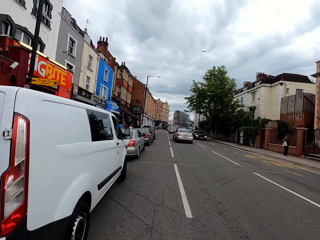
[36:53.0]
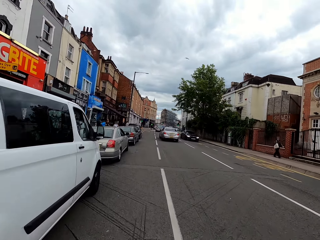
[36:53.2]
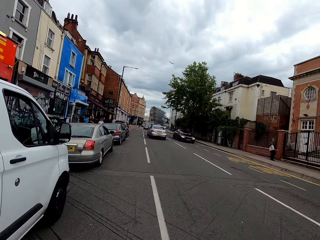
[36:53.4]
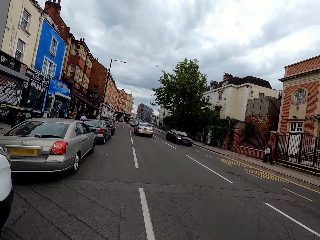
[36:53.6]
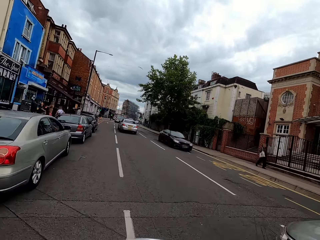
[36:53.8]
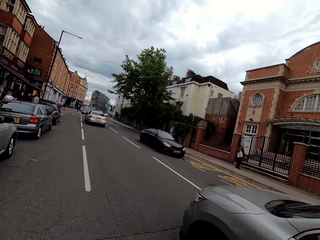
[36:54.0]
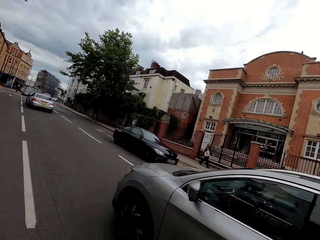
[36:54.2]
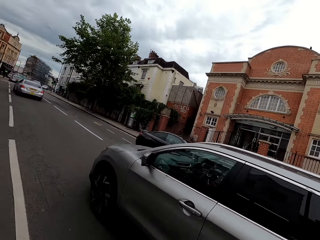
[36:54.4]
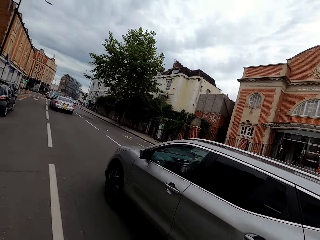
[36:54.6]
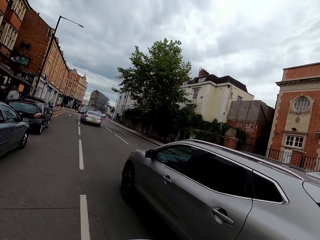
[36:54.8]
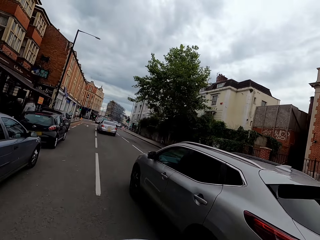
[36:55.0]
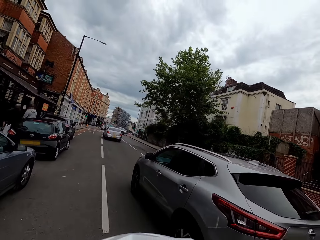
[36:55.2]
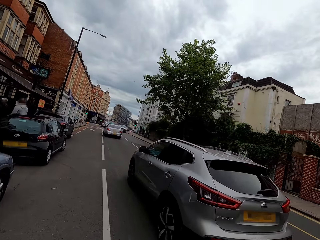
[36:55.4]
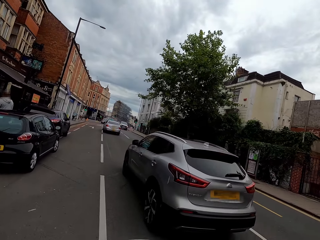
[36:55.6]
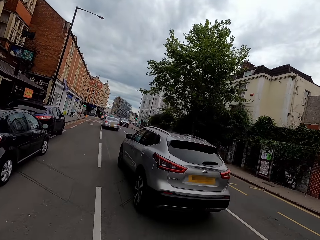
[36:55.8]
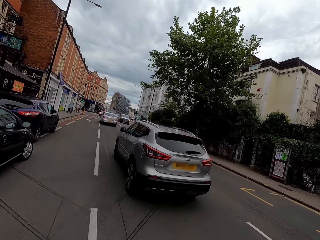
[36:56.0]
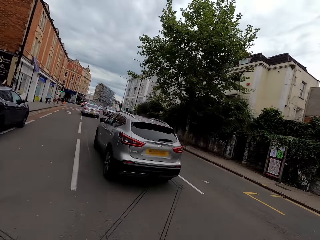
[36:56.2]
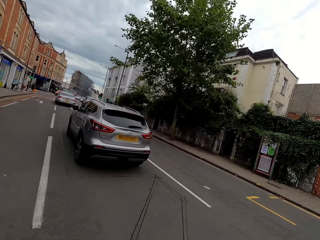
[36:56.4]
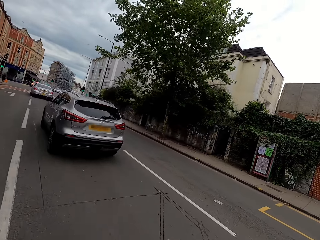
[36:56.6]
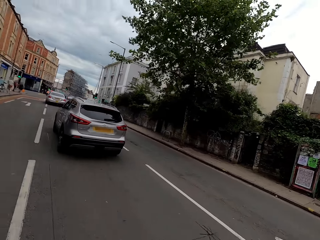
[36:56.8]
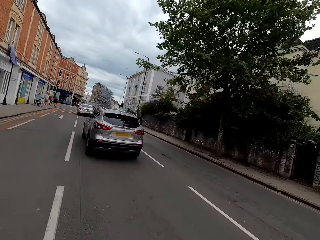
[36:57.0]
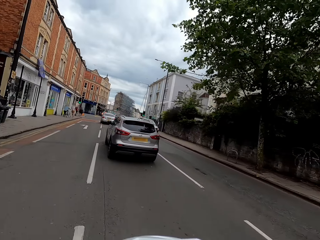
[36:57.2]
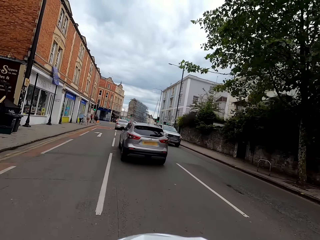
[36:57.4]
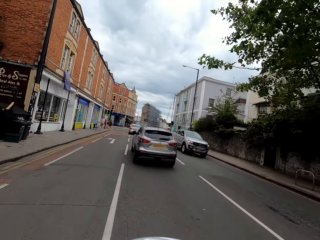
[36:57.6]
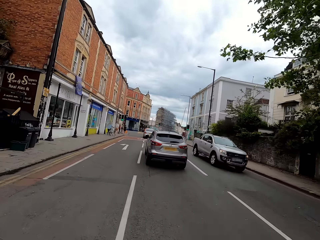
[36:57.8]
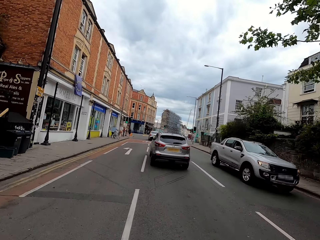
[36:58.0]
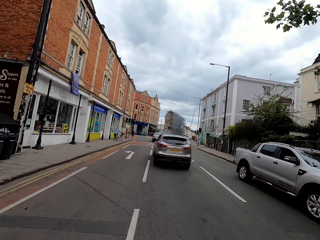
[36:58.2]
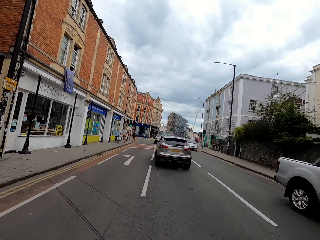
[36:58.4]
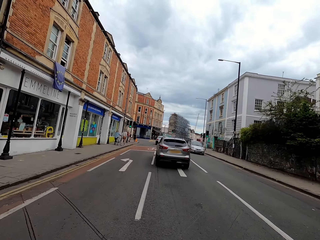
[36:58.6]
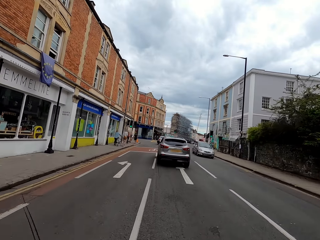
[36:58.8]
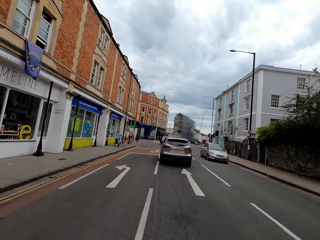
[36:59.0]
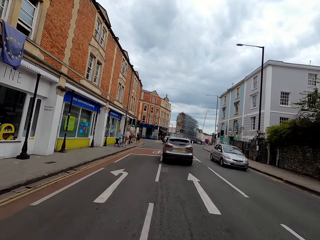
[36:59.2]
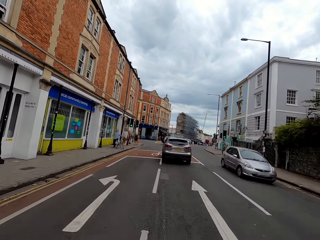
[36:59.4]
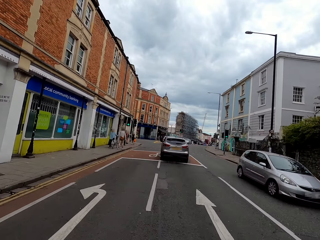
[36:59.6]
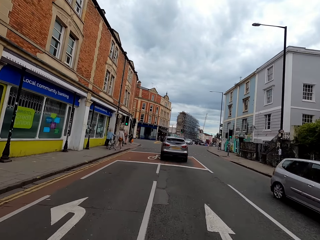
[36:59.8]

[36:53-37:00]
The camera wearer rides a bike on the road. They look at the passing car.

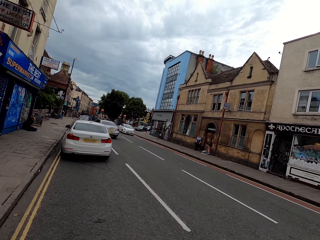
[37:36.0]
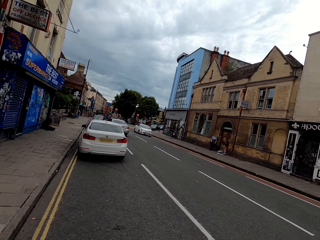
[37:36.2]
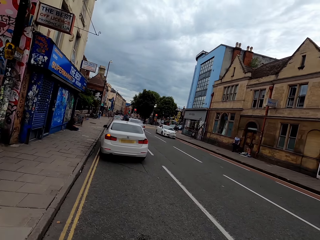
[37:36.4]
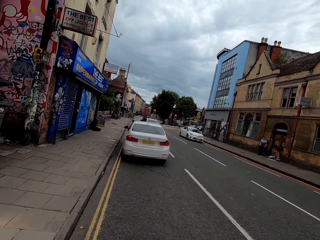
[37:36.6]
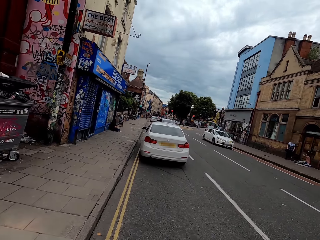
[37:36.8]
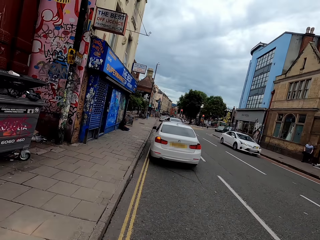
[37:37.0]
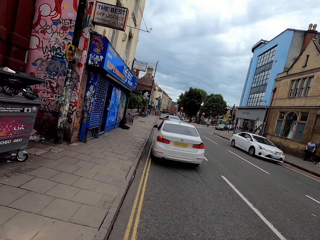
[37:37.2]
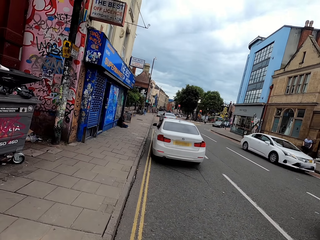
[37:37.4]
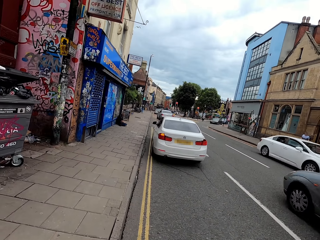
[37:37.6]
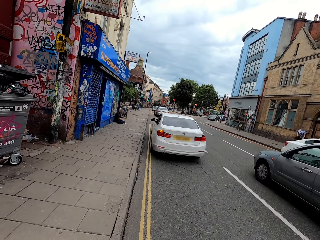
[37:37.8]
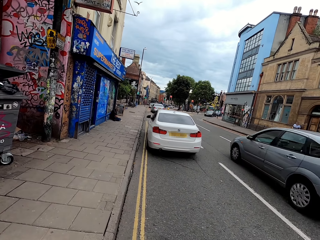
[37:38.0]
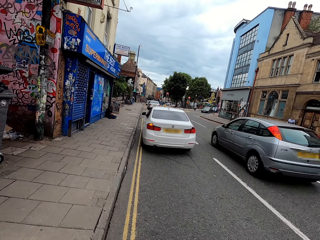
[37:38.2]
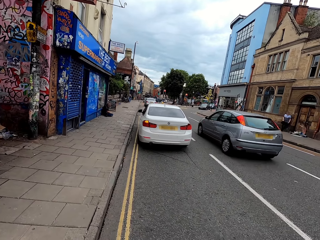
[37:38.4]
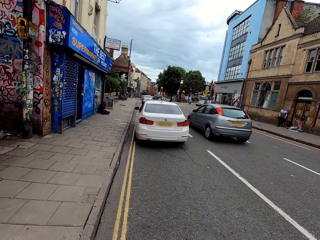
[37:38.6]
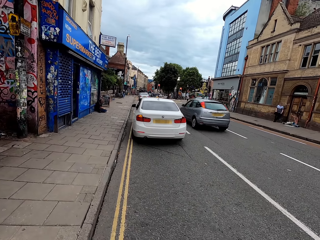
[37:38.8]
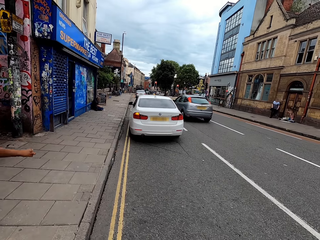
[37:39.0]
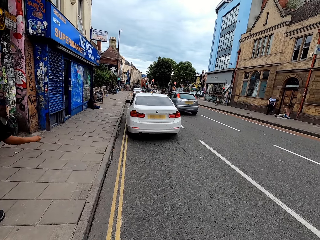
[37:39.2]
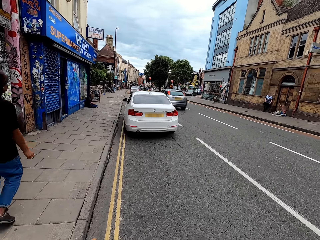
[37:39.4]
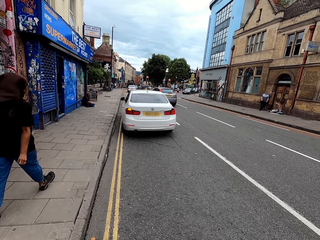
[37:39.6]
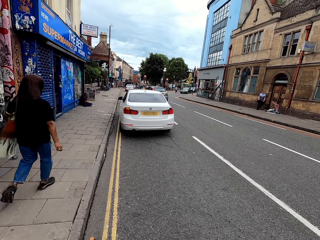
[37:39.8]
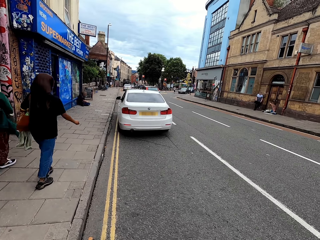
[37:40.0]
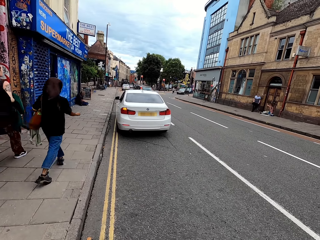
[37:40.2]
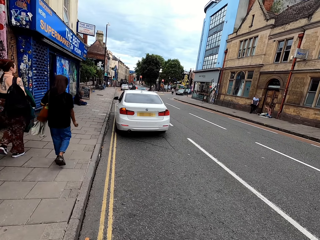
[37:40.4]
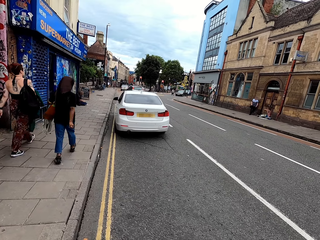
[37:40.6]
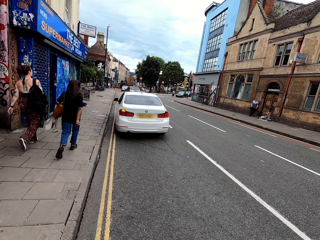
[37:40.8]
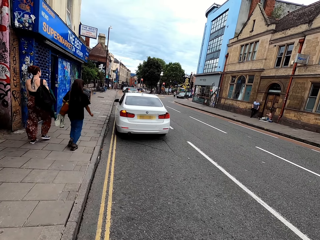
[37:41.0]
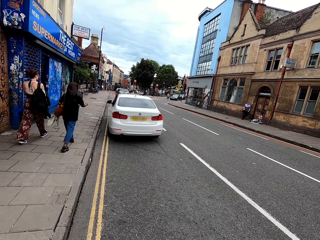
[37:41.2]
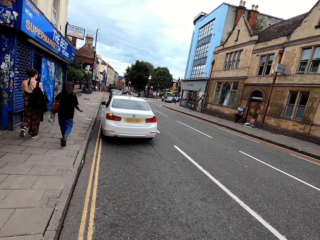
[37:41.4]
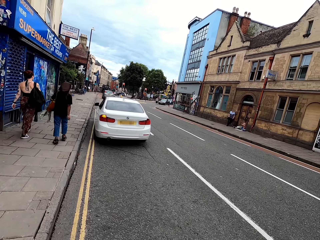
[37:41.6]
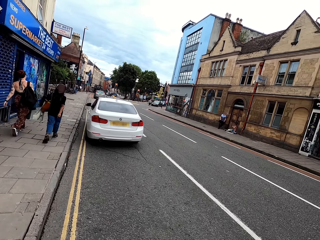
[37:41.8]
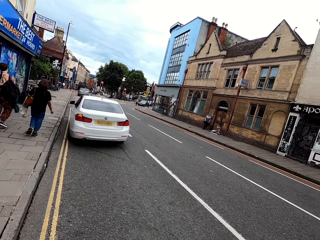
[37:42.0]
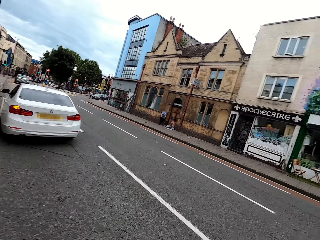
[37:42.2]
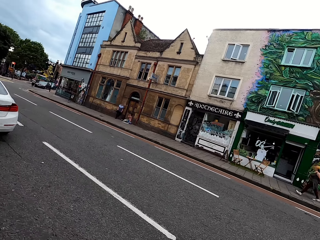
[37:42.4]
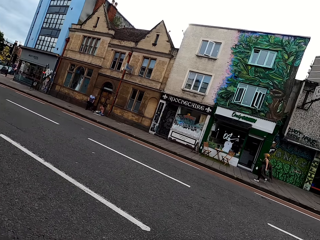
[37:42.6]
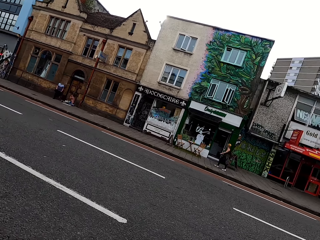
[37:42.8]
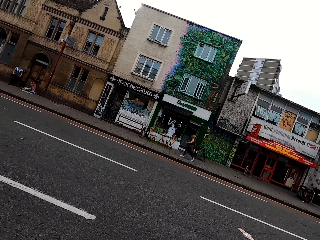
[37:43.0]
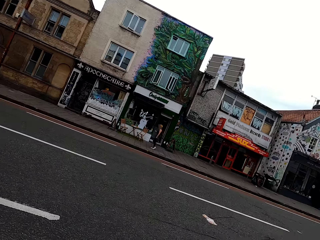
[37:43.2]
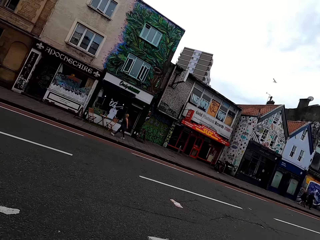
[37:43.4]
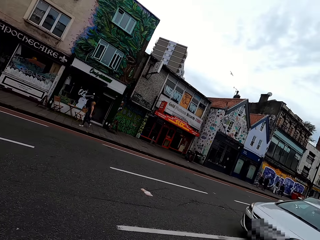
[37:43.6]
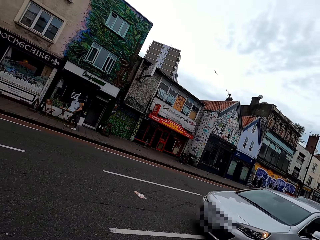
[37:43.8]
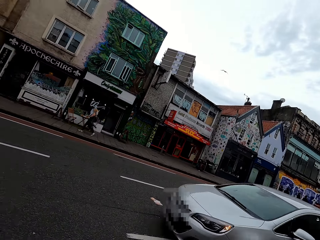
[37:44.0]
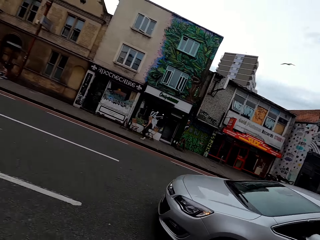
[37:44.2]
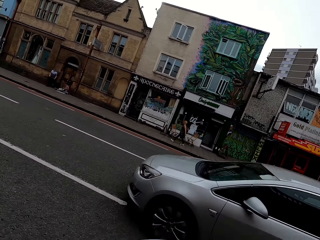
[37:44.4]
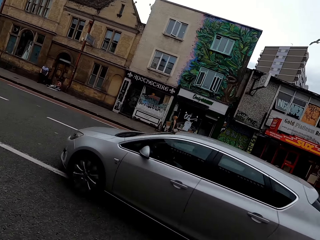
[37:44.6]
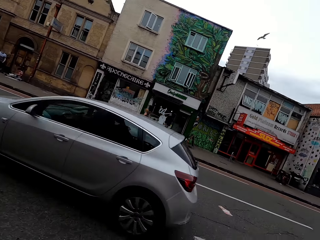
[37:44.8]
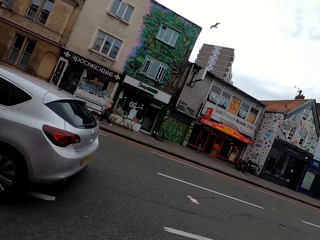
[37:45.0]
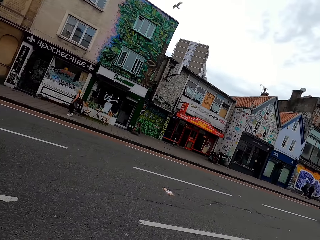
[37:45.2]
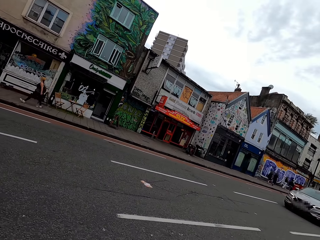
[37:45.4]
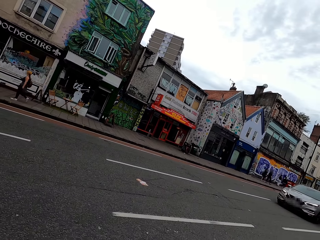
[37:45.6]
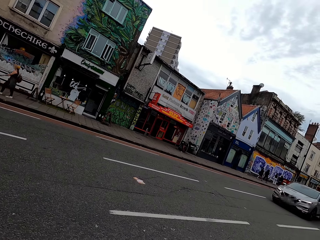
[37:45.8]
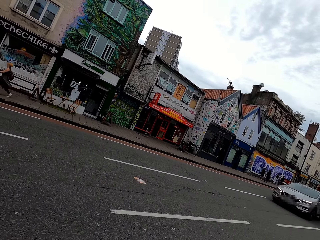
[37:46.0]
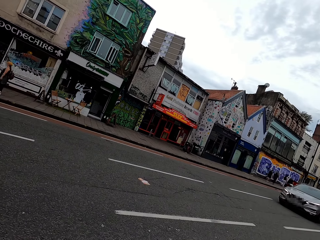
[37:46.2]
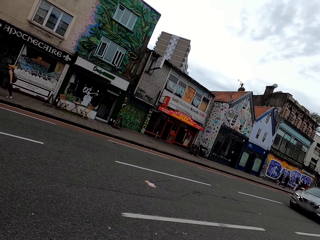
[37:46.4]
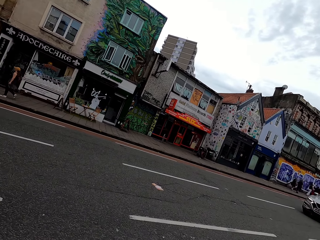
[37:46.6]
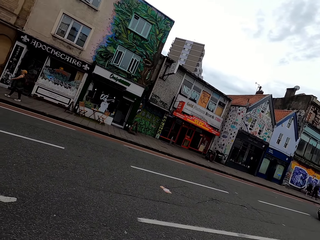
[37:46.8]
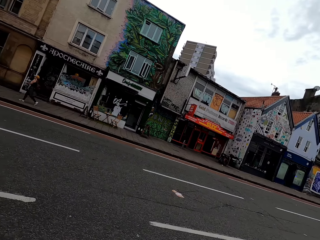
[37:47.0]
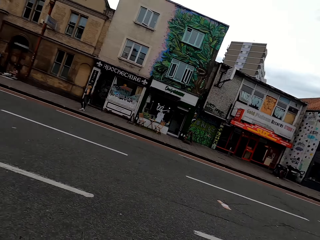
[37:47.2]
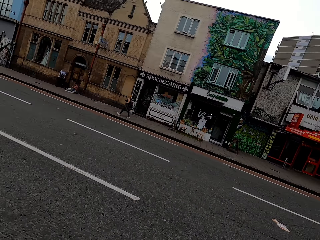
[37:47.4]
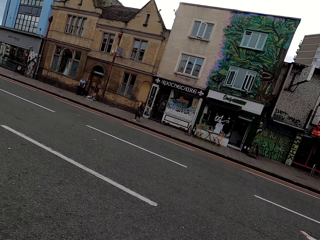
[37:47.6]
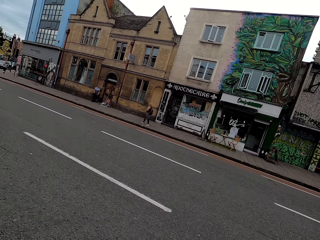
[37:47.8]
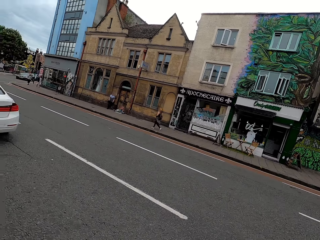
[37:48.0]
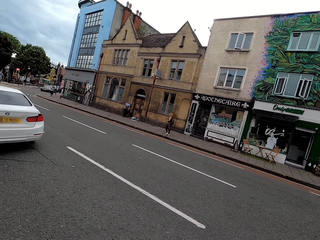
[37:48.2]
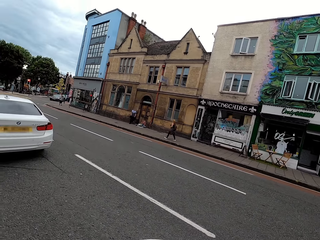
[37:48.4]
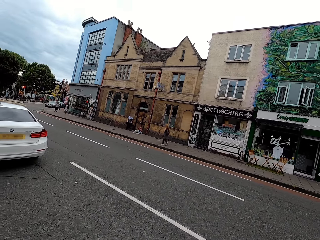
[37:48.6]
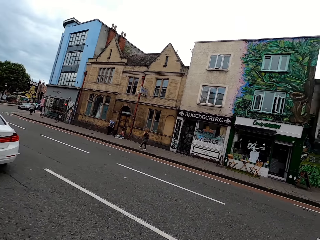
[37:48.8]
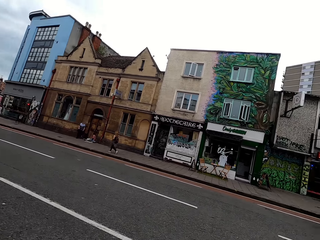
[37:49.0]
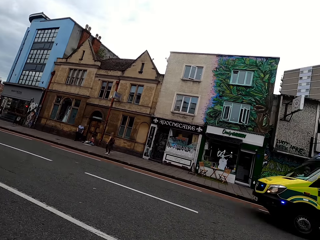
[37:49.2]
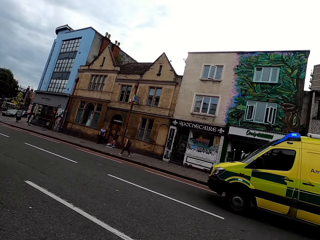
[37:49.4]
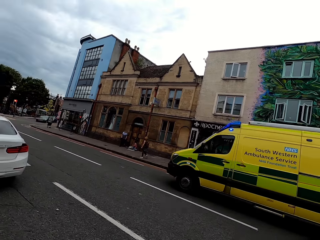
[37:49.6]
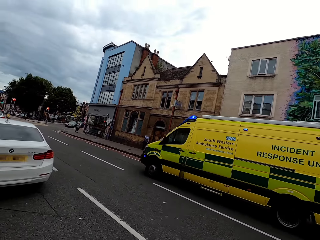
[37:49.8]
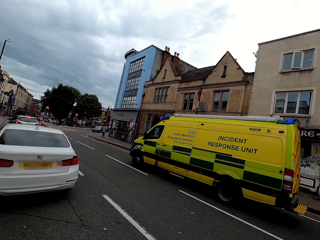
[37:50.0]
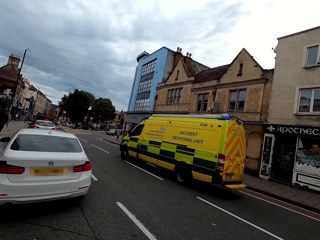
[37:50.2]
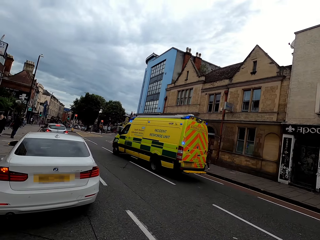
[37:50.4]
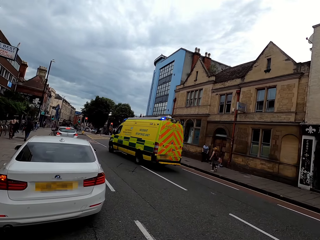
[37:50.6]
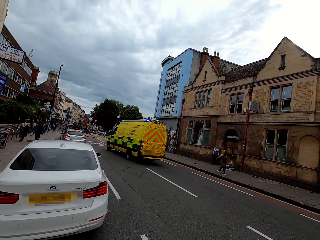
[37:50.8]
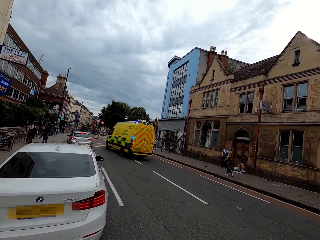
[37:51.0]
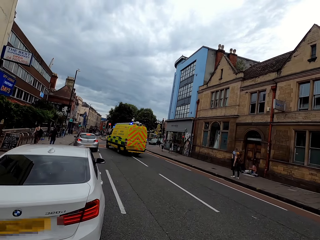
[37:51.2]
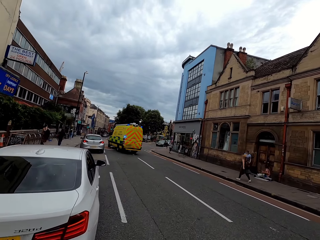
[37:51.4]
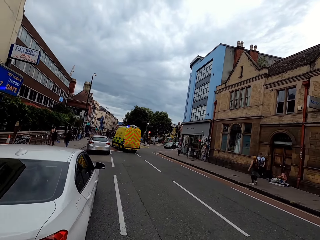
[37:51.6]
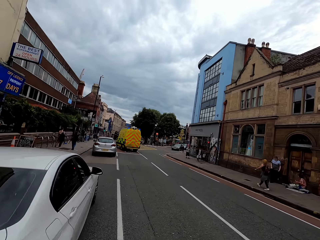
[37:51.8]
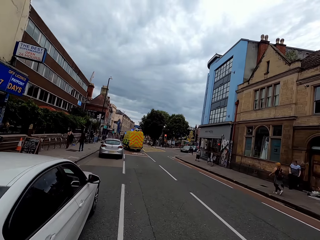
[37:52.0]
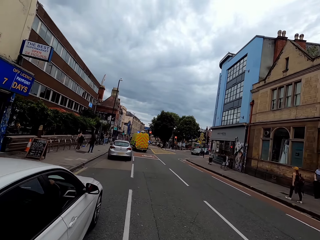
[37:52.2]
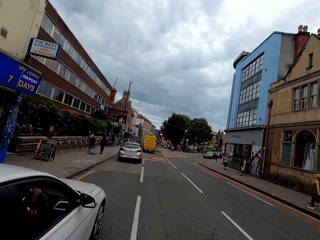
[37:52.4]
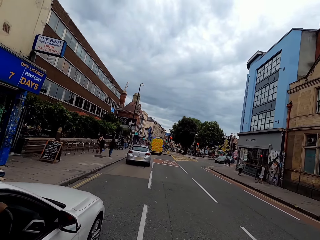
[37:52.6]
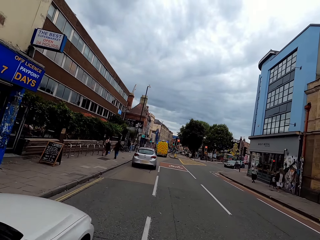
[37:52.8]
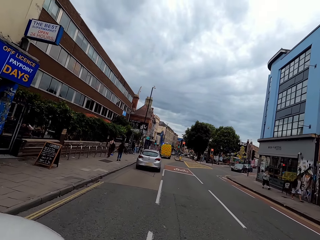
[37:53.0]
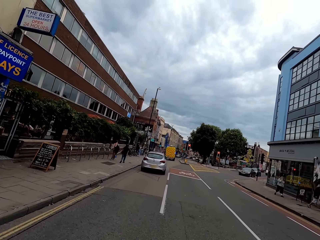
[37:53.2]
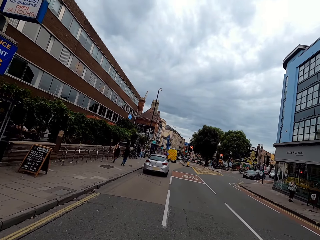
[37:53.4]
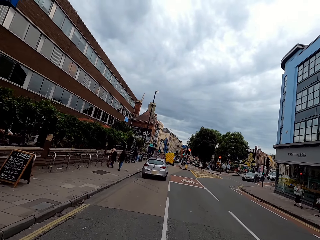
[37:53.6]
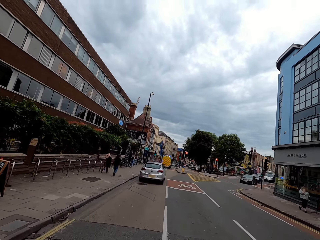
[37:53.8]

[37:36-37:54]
The camera wearer stops the bicycle. They look around. They look across the road. They ride the bike on the road.
